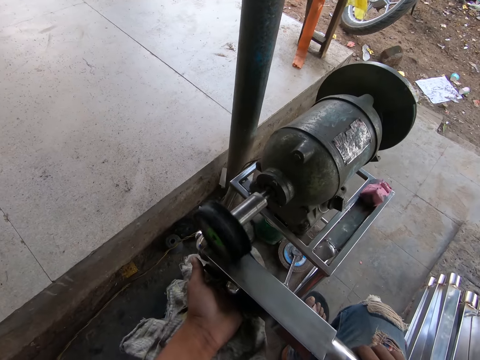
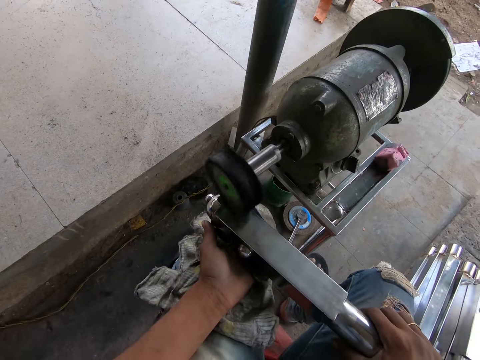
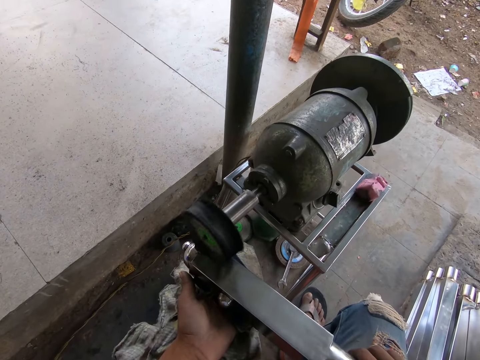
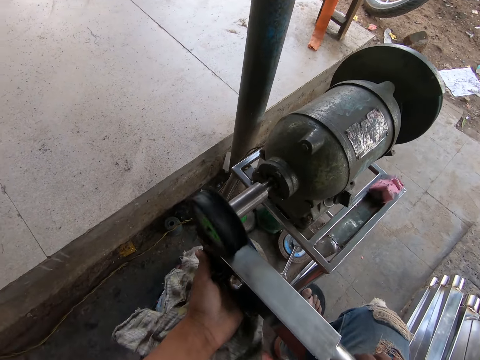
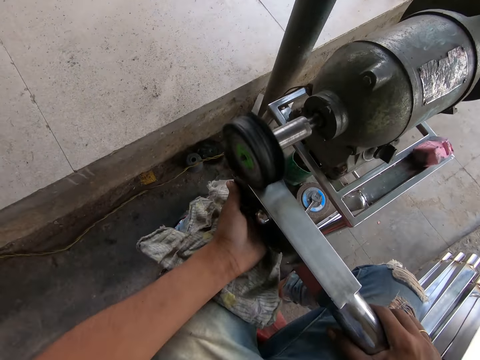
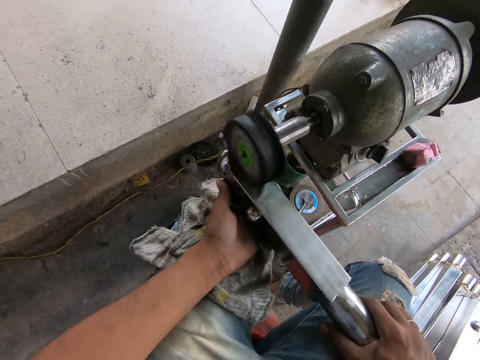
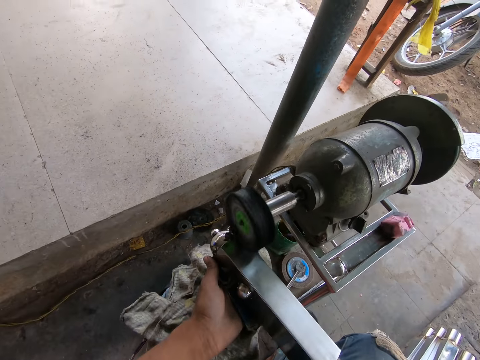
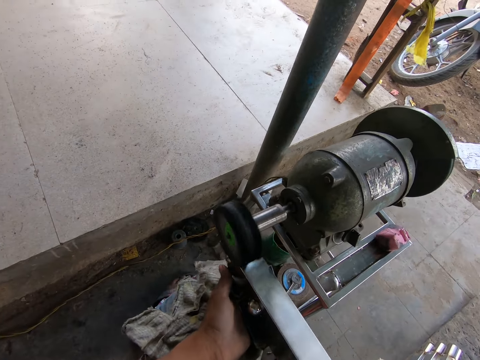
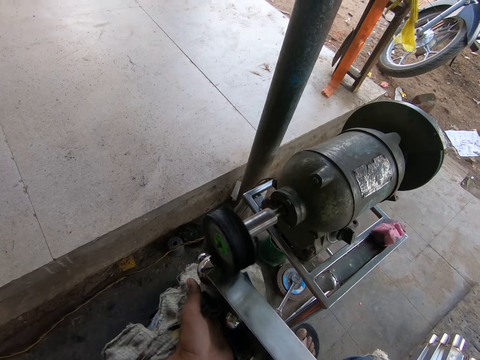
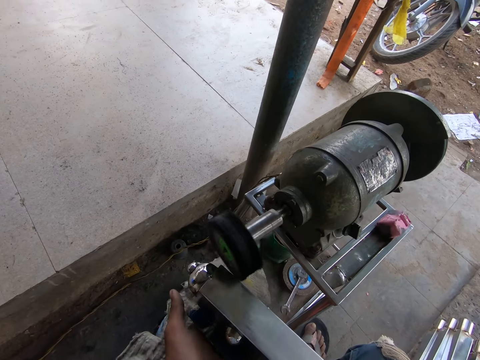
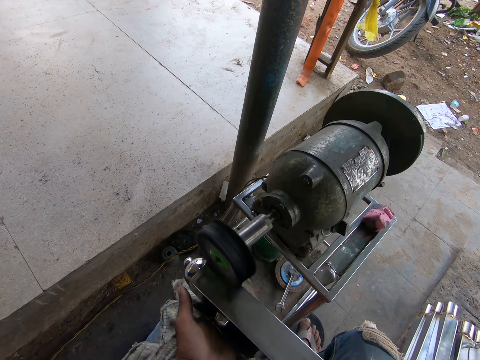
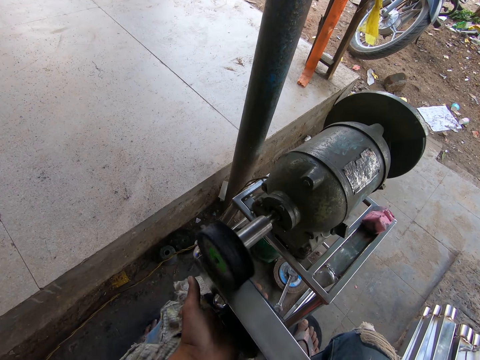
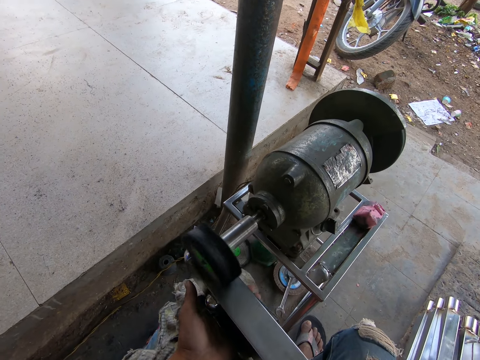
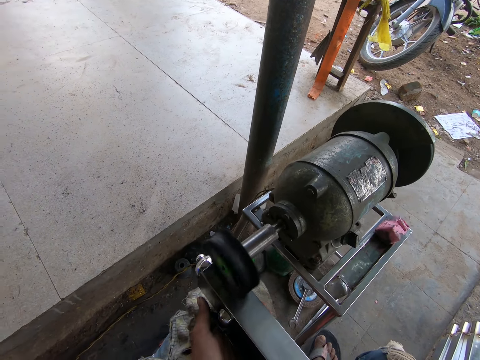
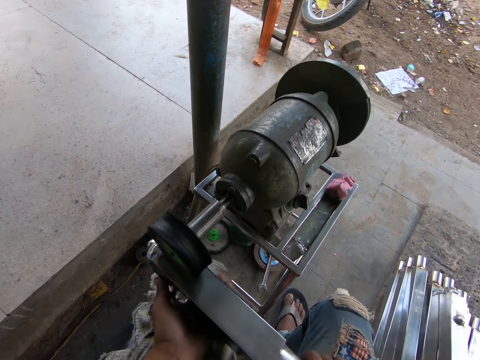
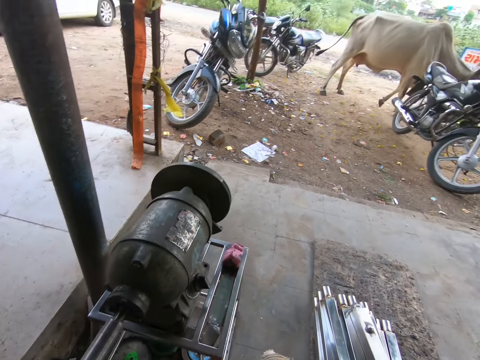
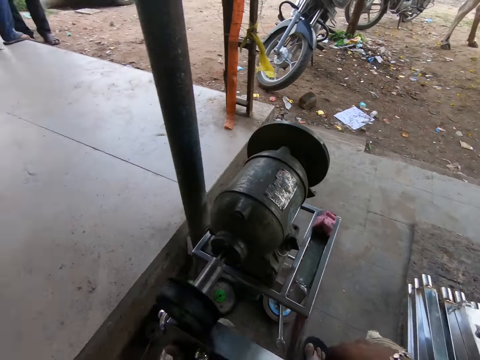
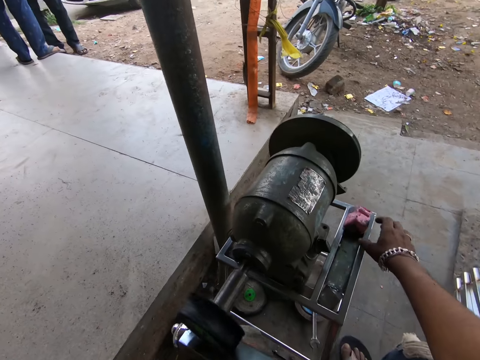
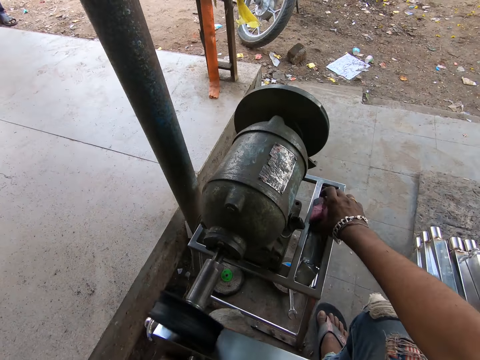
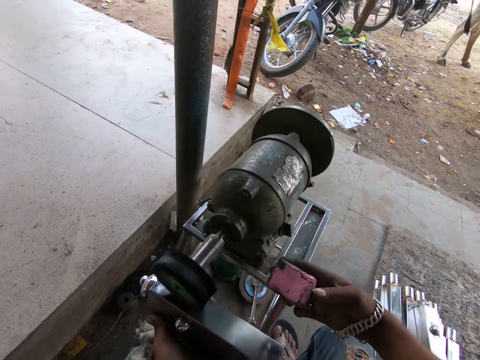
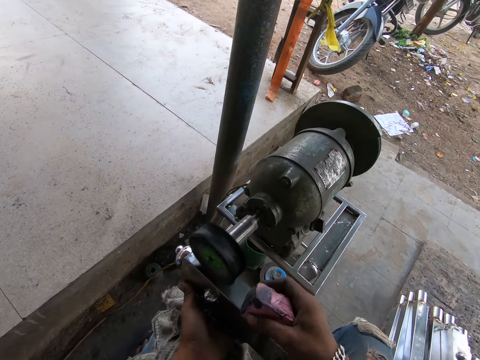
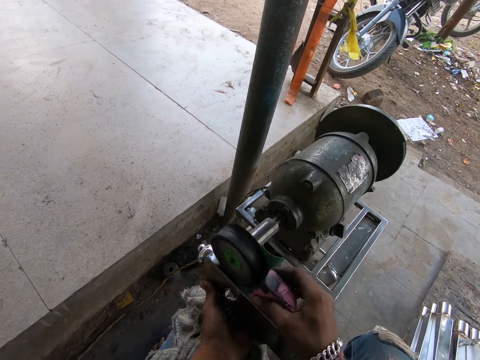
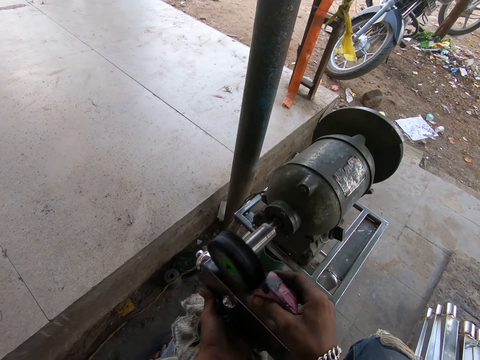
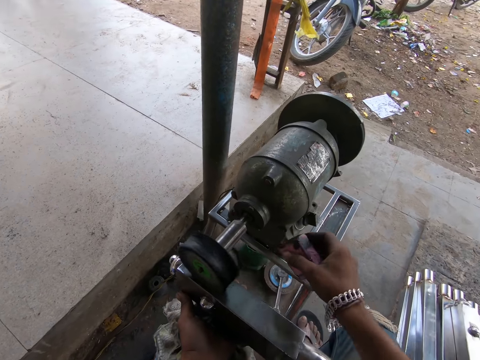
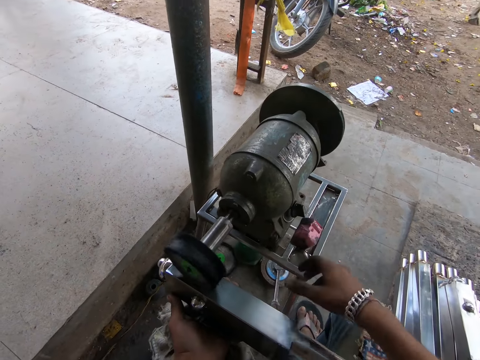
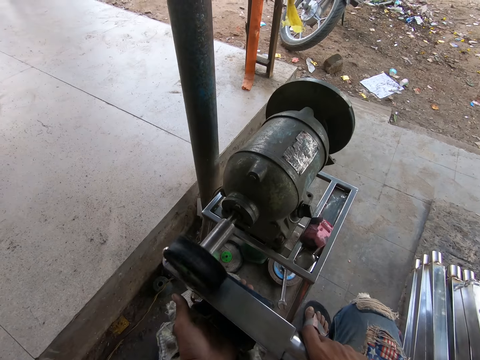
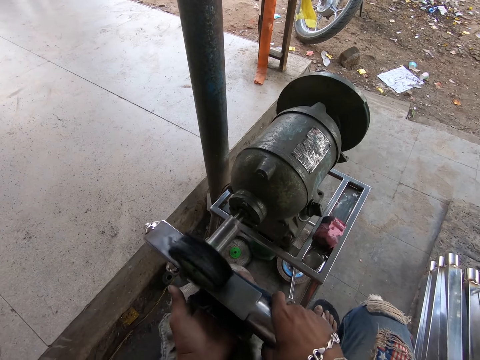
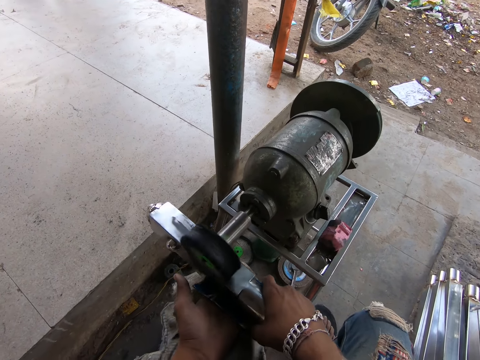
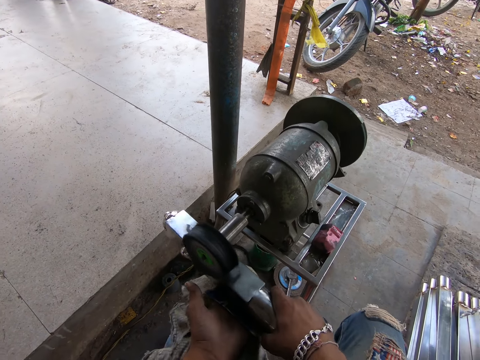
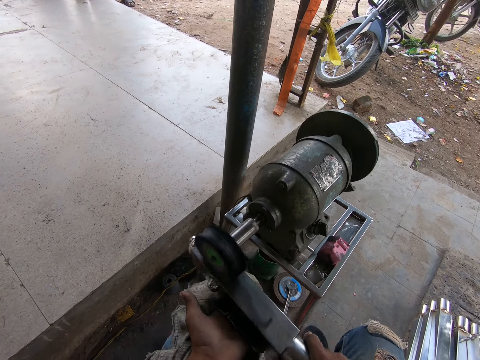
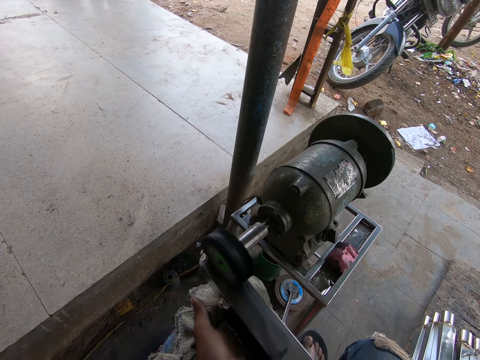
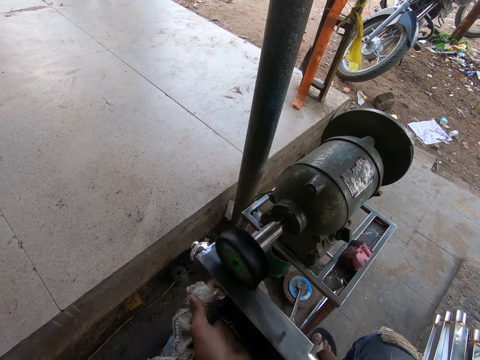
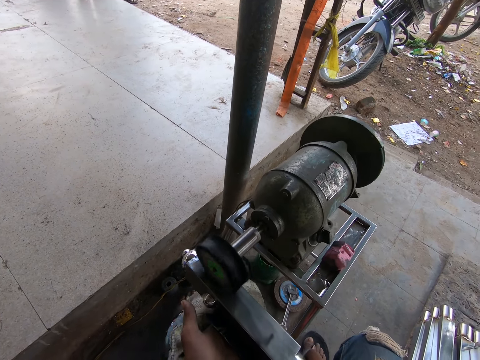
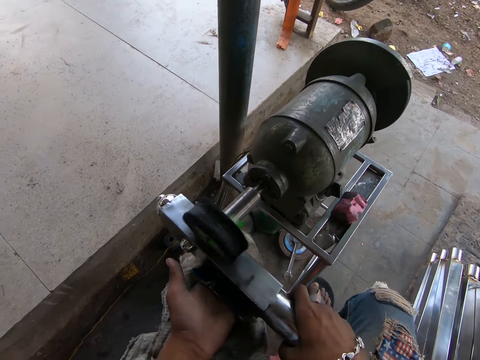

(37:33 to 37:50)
The camera wearer picks the polish from the filing machine with his right hand. He files the polish in his right hand on the filing machine. He drops the polish on the filing machine with his right hand. He holds the railing with both hands and files the railing in his hands with the filing machine.

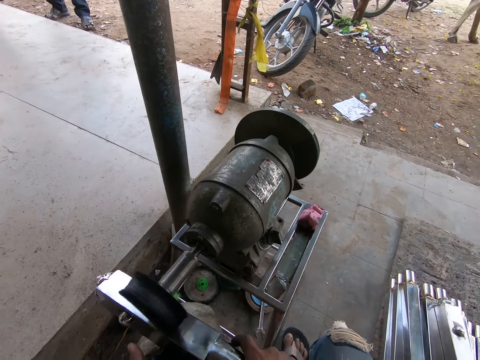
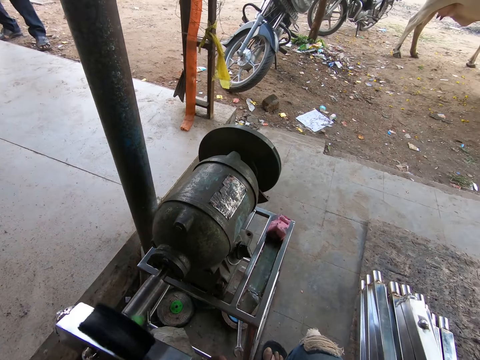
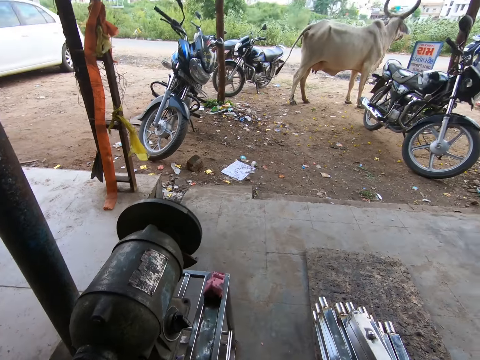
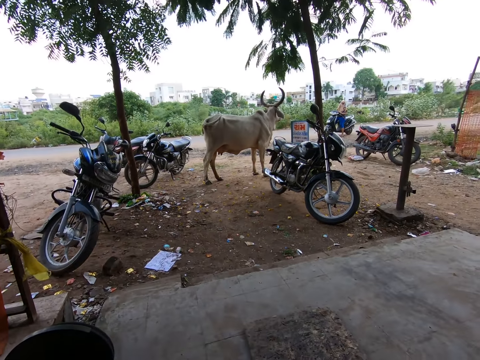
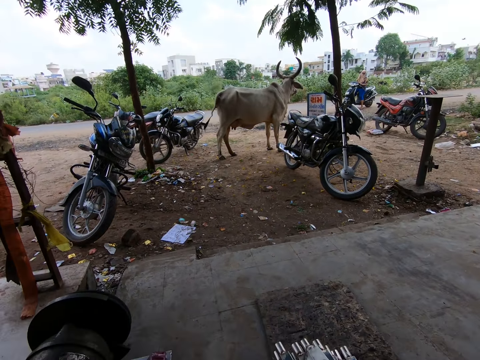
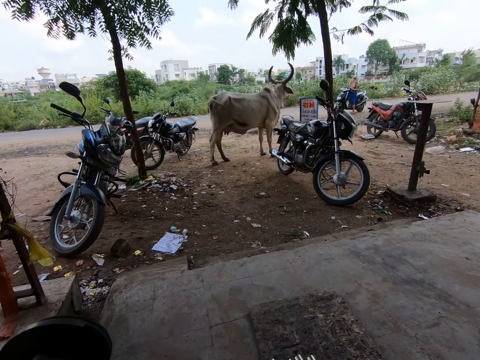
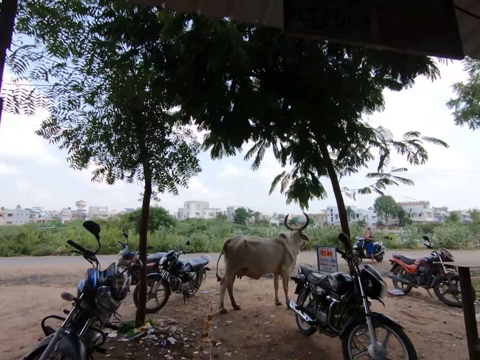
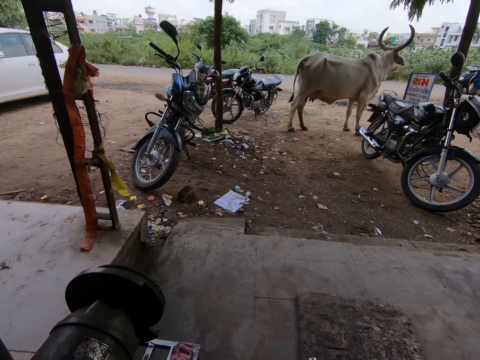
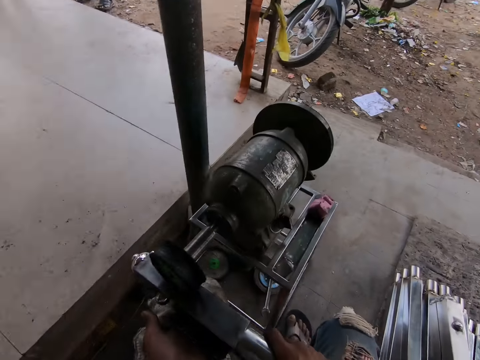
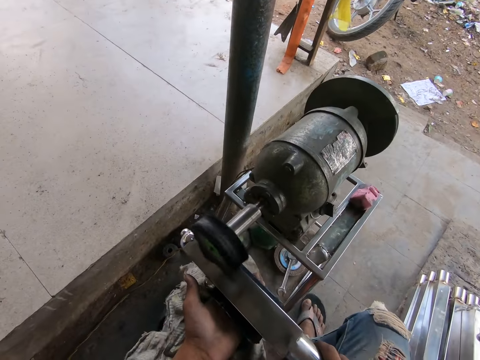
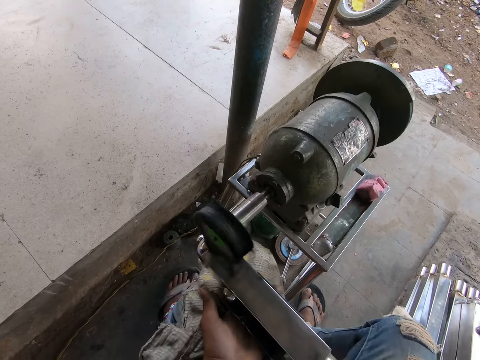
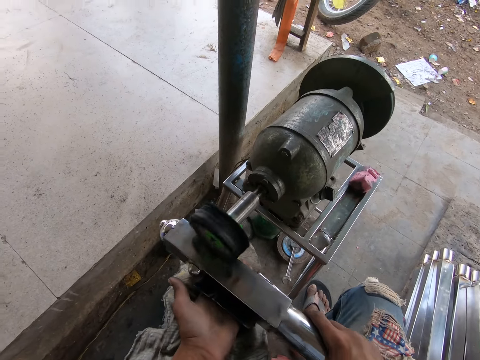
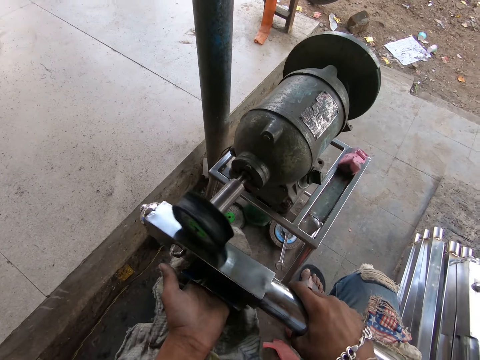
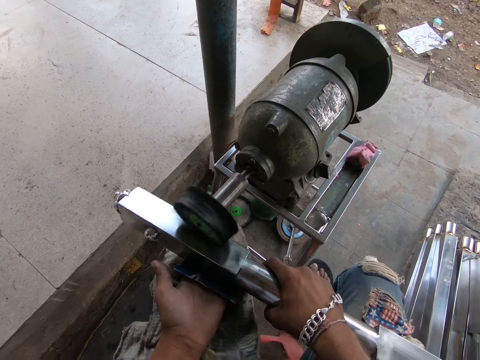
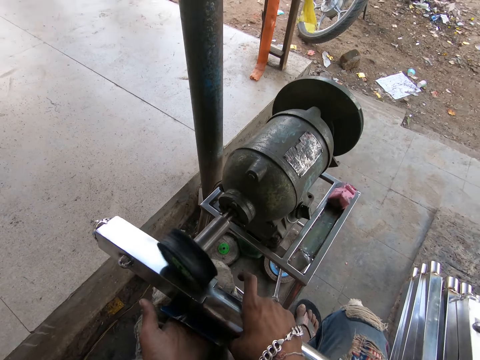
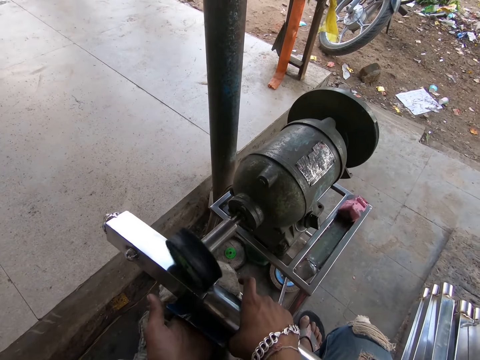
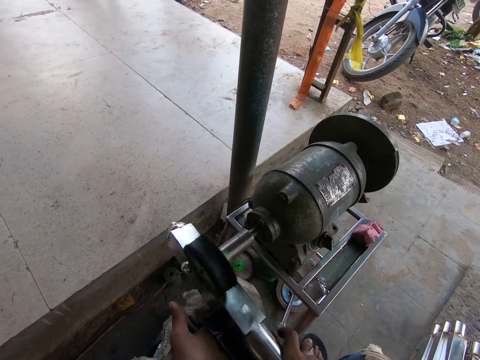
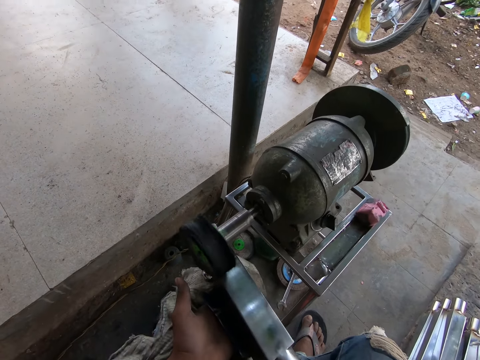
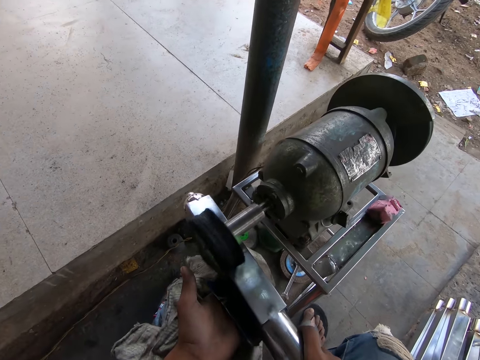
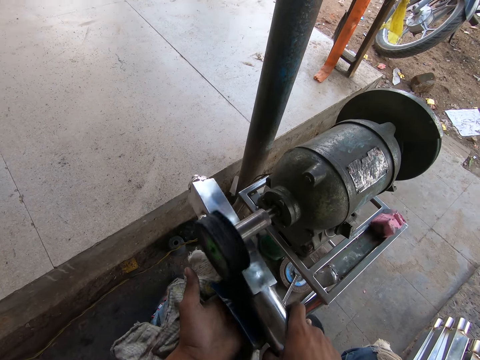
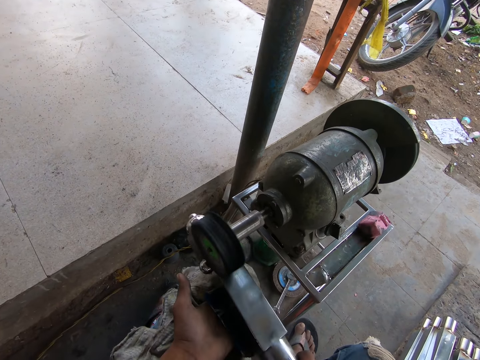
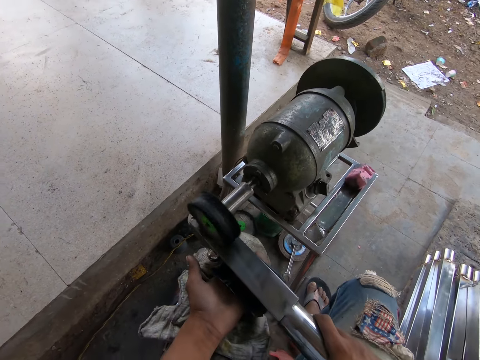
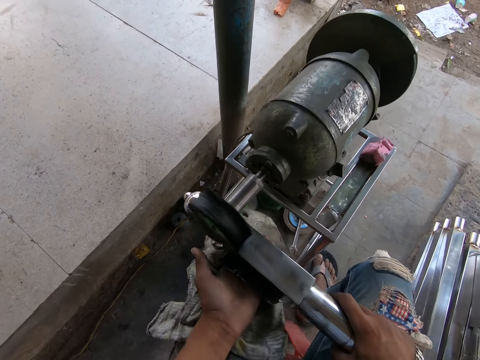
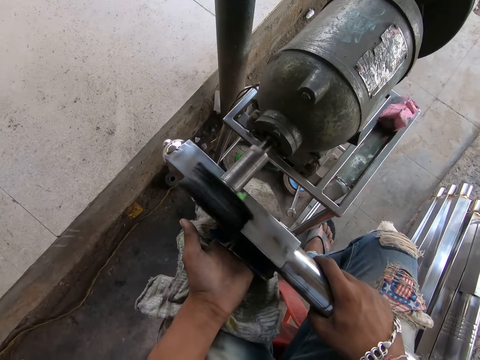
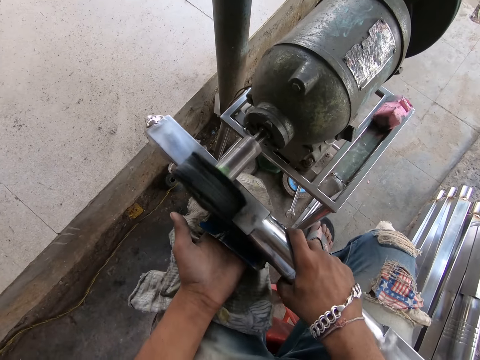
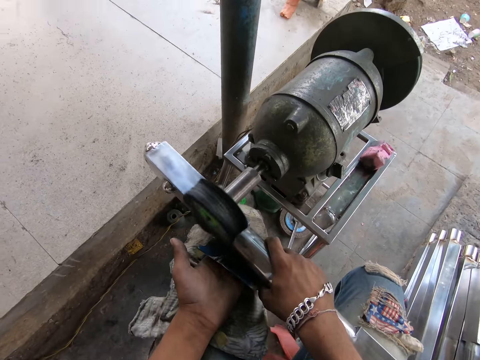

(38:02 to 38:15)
The camera wearer looks around. They smoothen the metal rod using the grinding machine.
